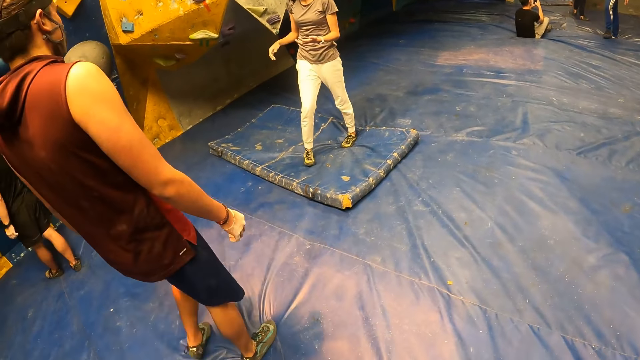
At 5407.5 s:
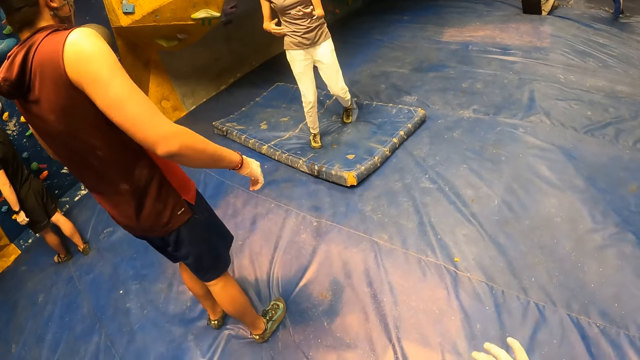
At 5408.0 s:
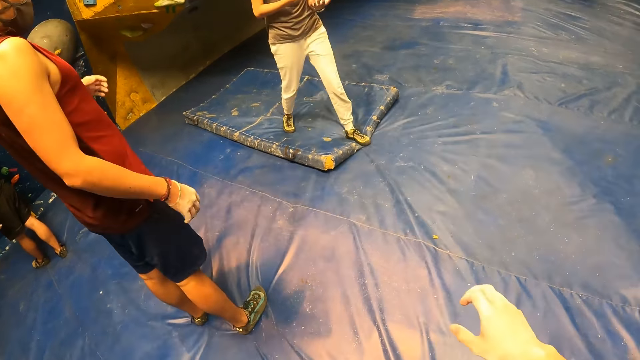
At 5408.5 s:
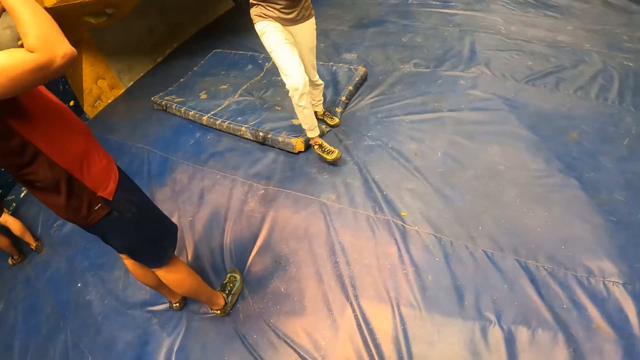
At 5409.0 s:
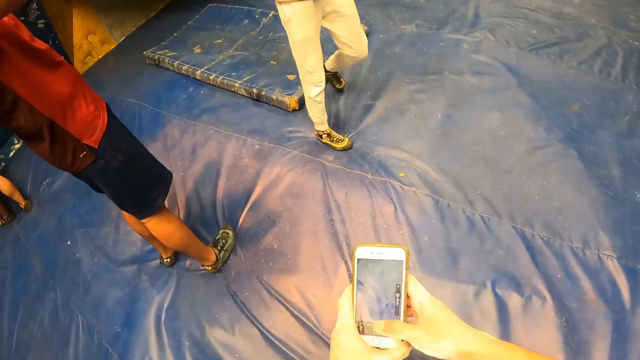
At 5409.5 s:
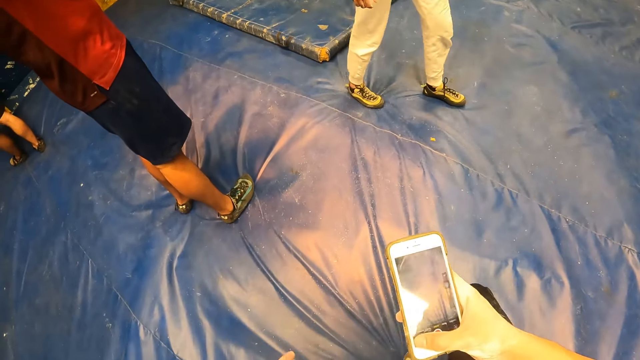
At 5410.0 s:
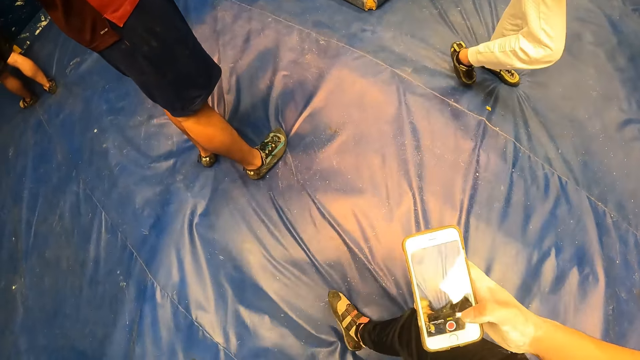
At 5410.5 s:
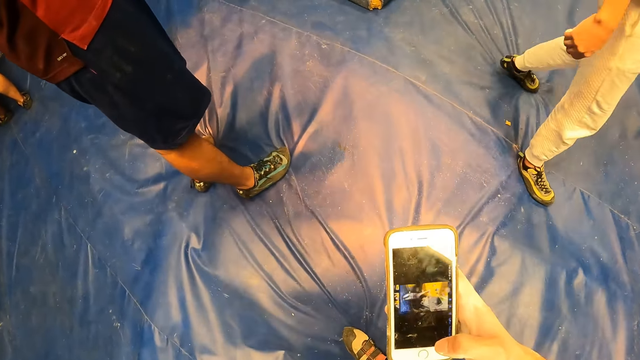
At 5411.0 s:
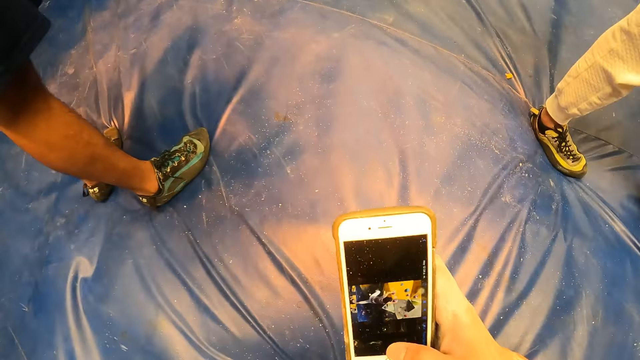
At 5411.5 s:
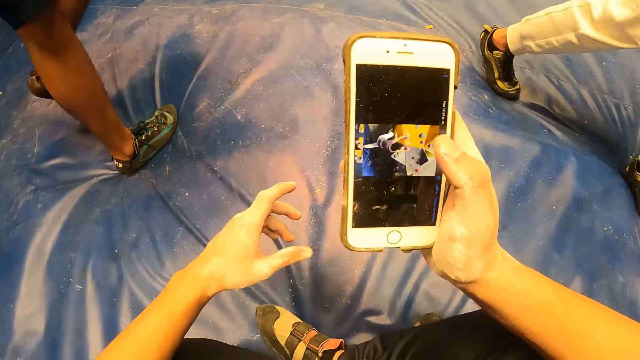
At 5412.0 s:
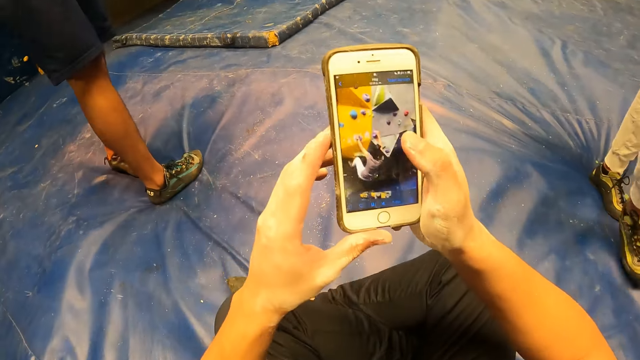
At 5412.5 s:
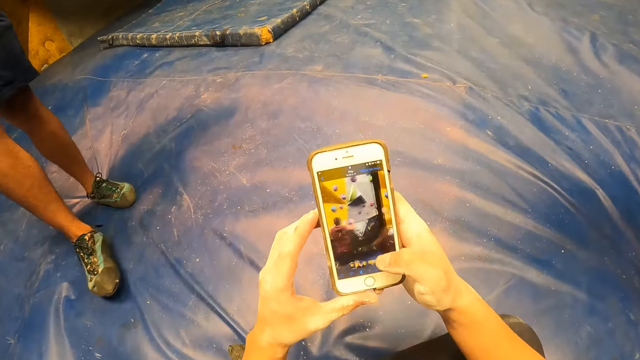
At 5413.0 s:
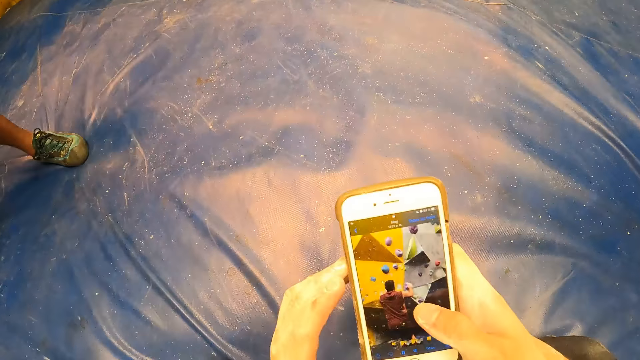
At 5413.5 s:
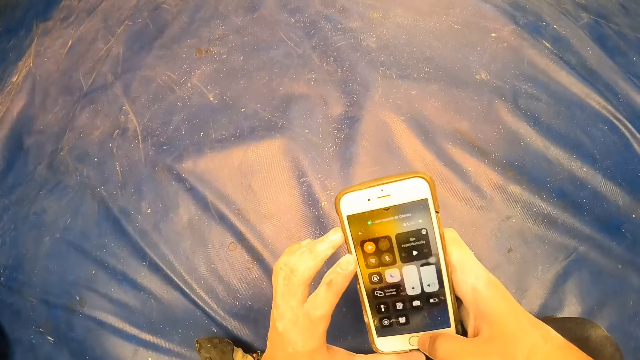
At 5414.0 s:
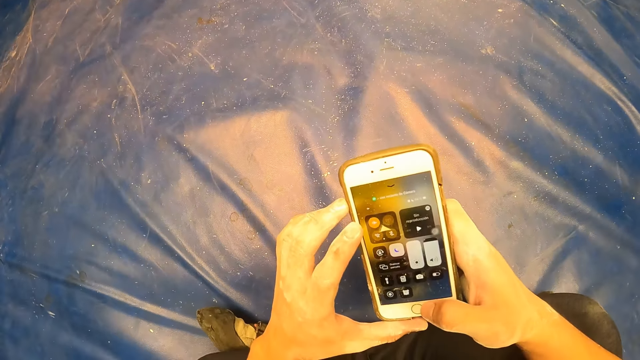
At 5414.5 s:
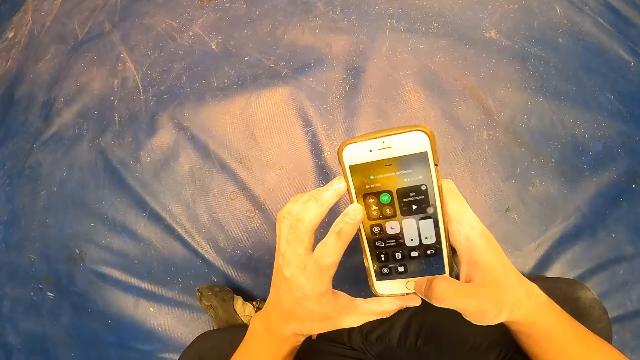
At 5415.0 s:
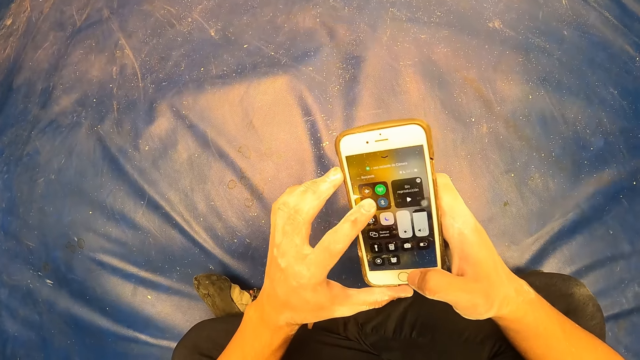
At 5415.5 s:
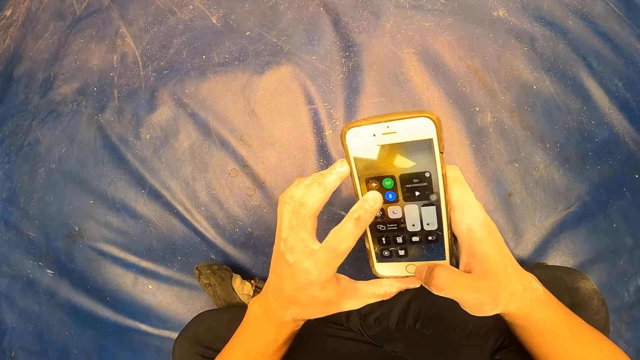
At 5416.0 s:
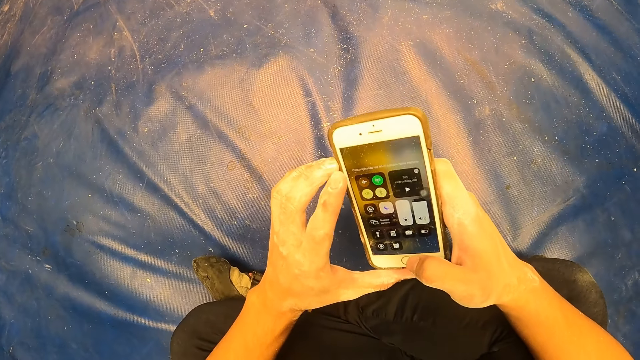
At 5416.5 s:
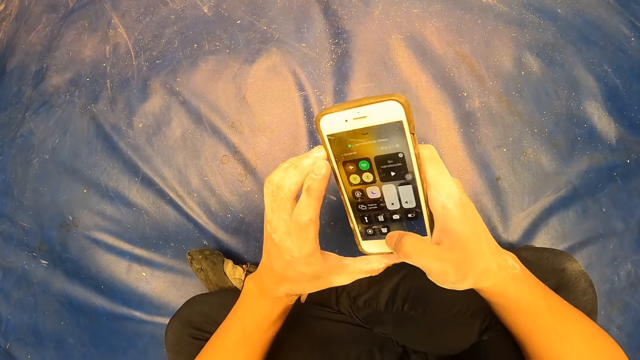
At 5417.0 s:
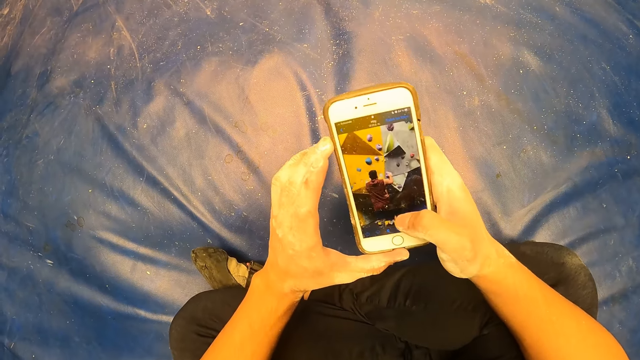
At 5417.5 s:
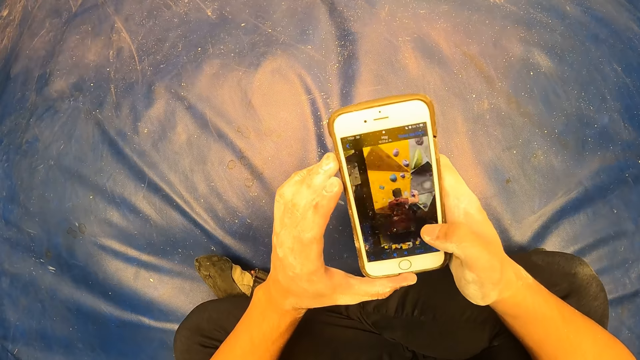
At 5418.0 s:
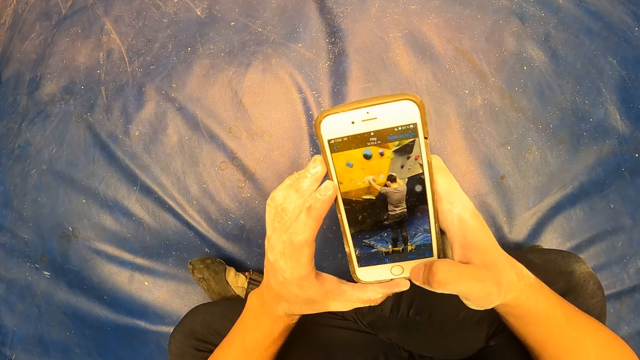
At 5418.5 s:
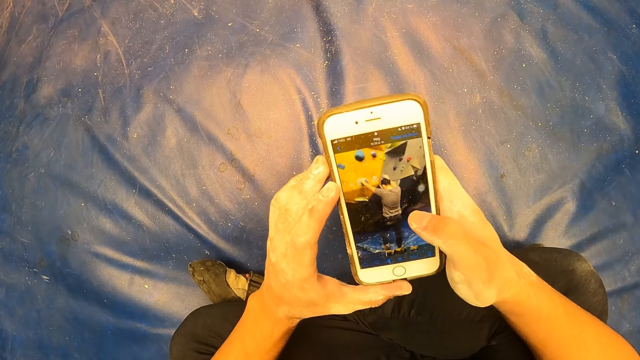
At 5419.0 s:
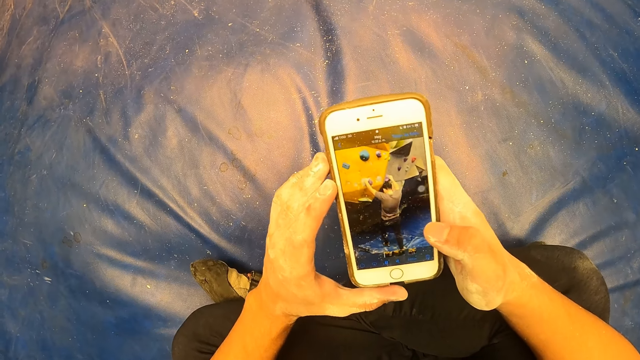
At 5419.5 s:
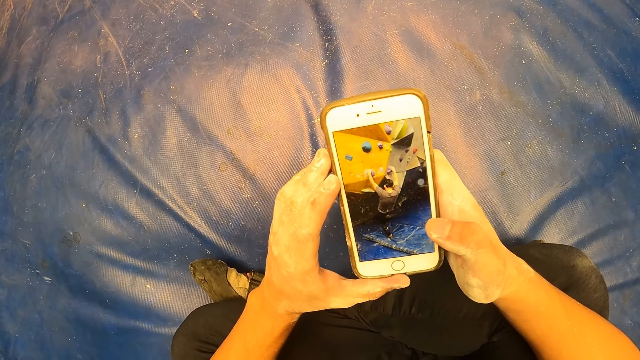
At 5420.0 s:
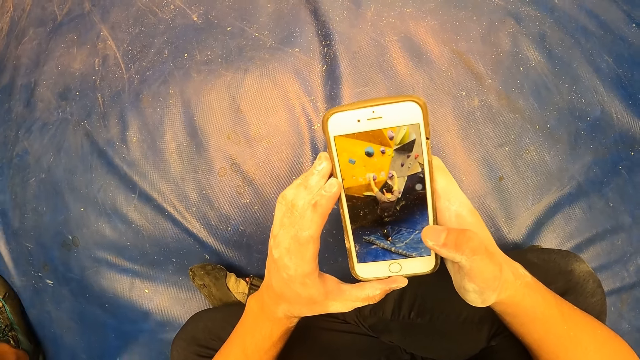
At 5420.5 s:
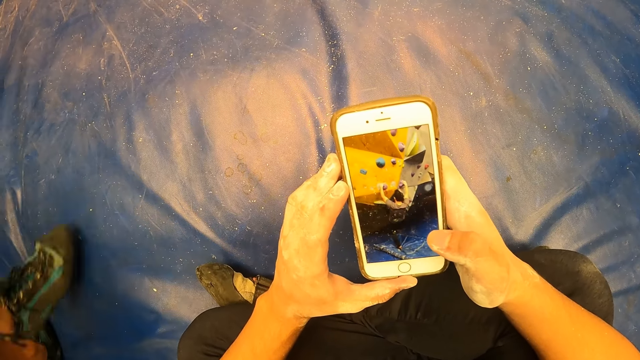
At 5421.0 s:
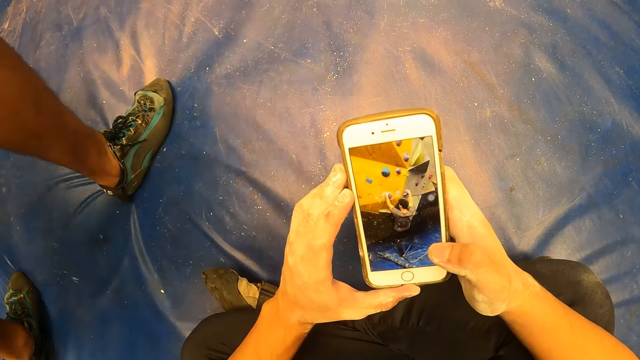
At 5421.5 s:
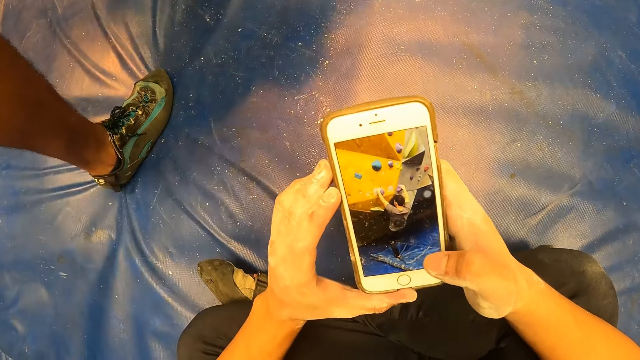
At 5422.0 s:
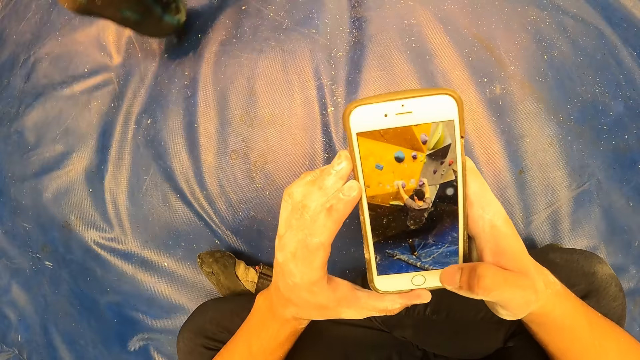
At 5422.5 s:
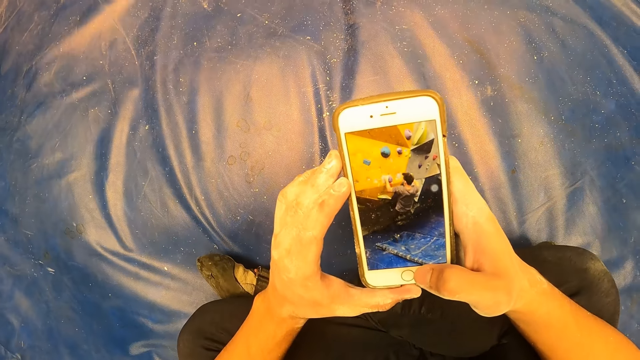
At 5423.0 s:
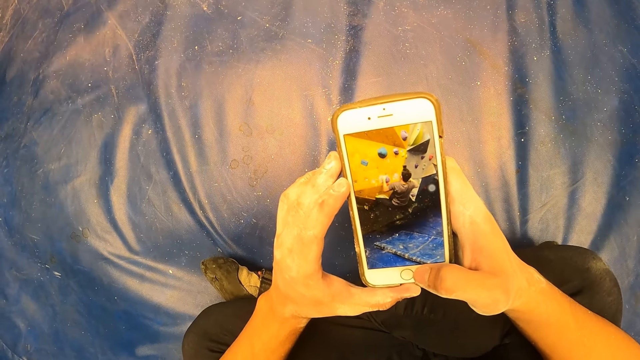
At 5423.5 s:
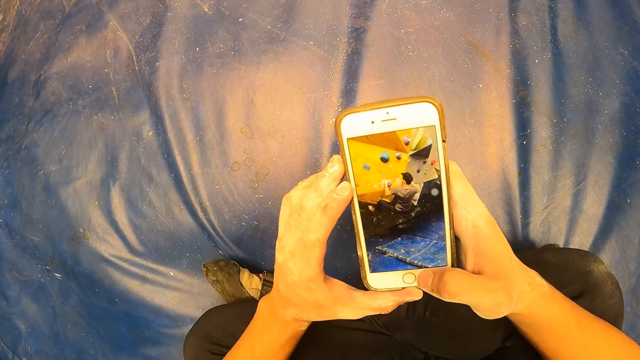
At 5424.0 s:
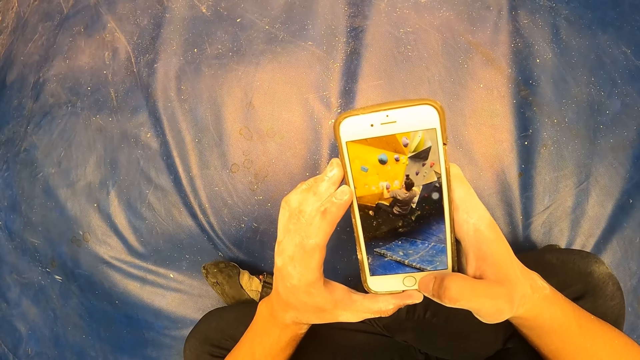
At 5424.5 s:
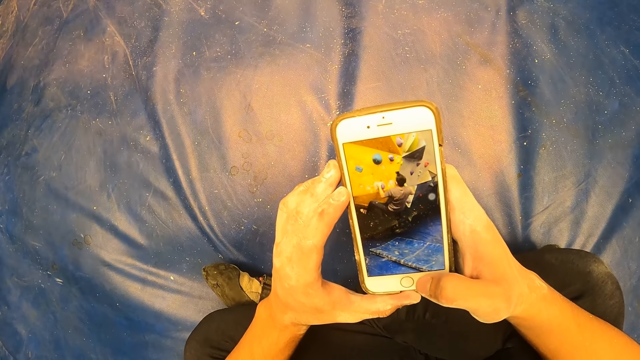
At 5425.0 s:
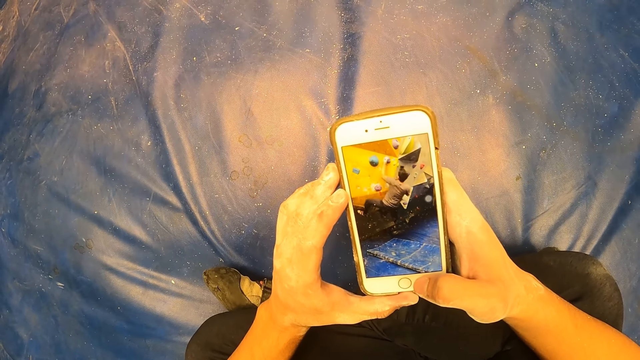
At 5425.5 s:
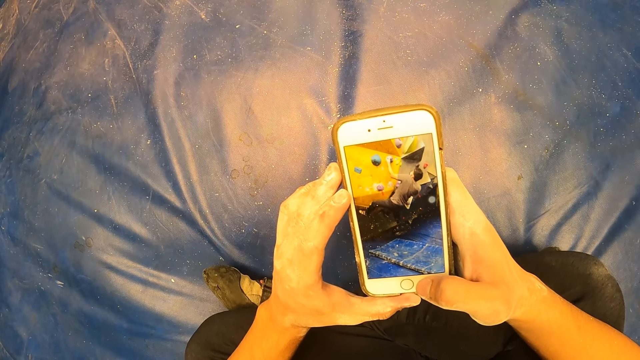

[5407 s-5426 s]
The camera wearer operates the phone. He sits down. He operates the phone with his right hand. He records with the phone.
